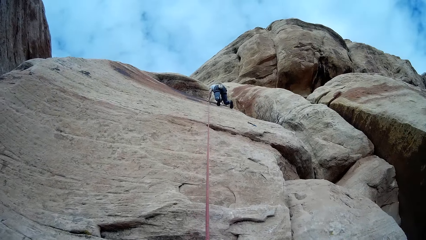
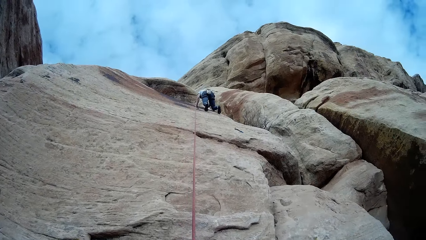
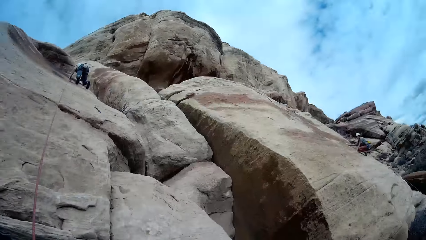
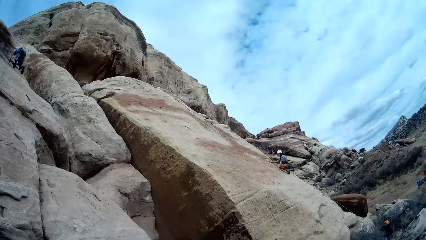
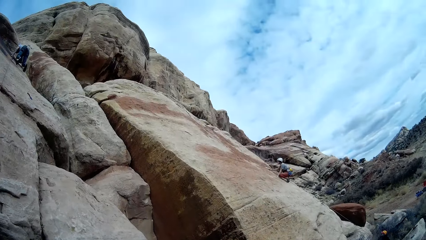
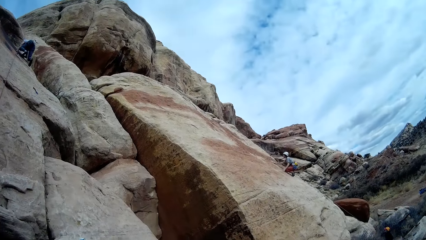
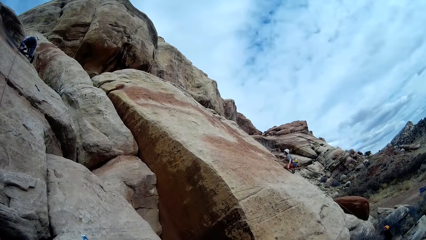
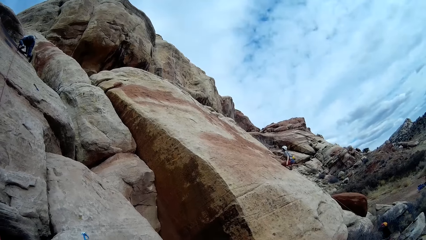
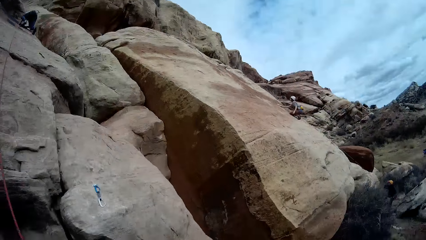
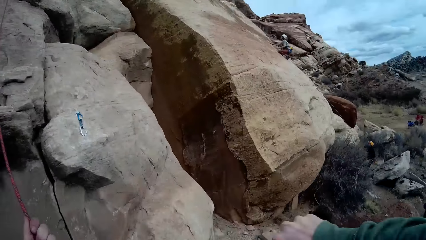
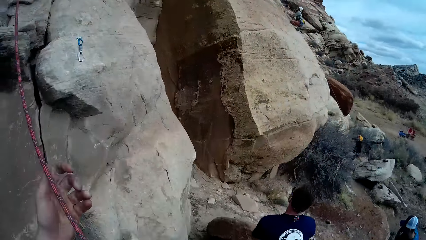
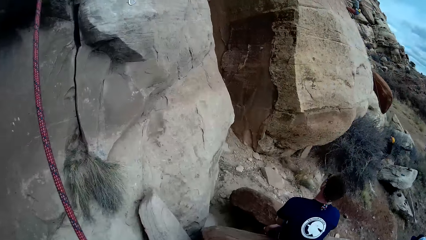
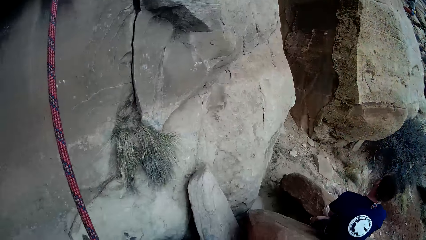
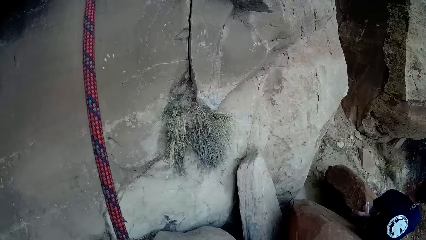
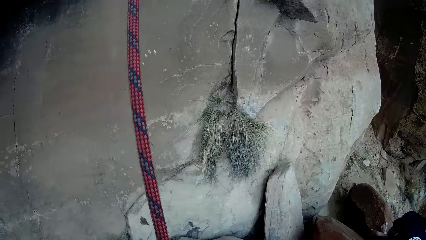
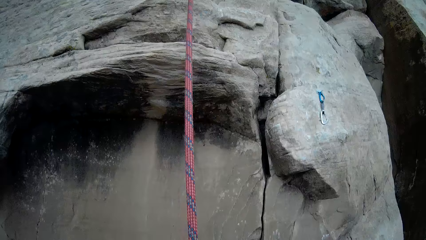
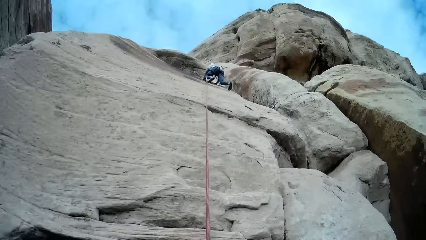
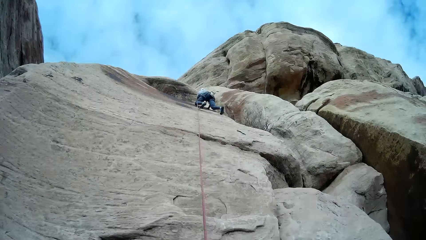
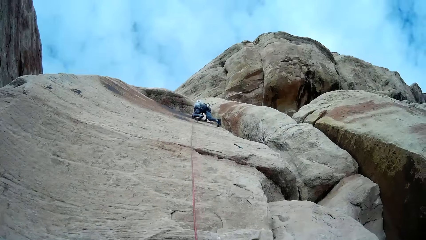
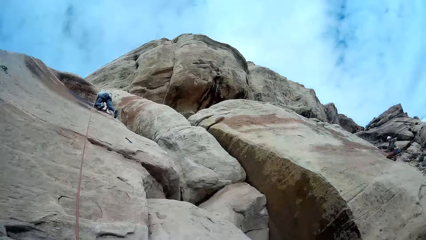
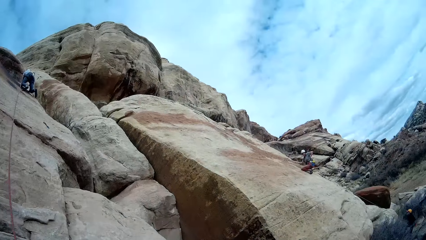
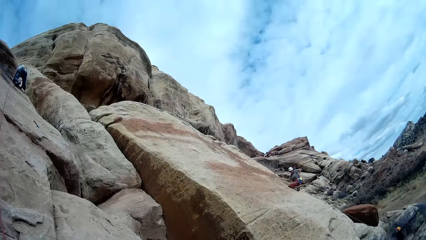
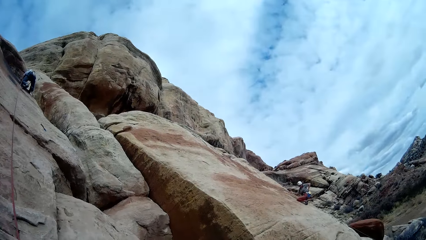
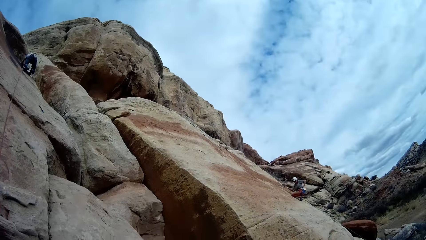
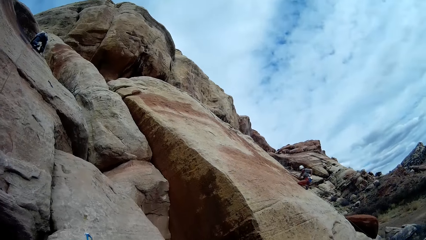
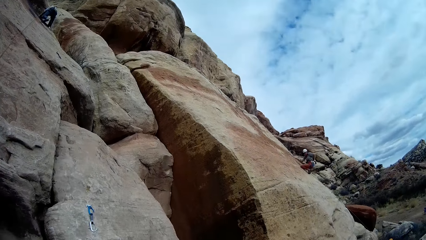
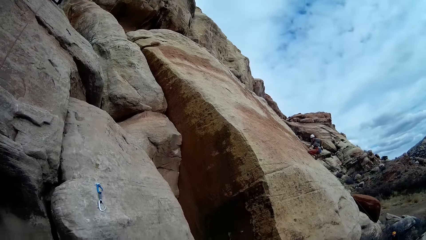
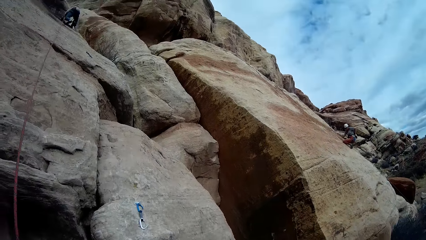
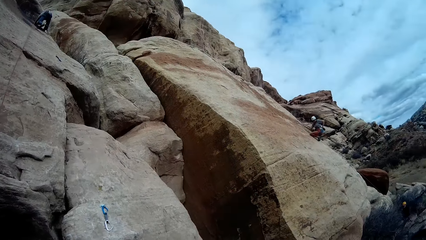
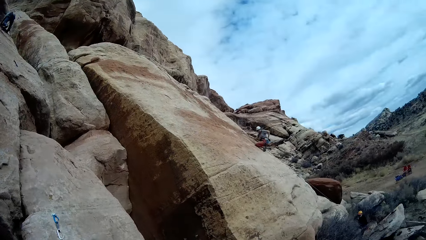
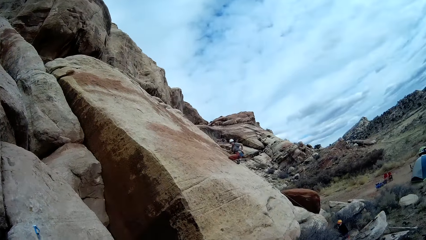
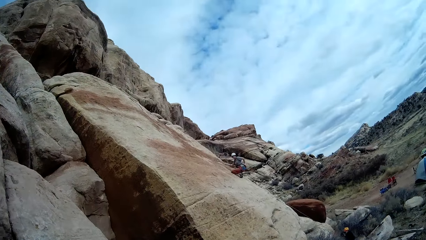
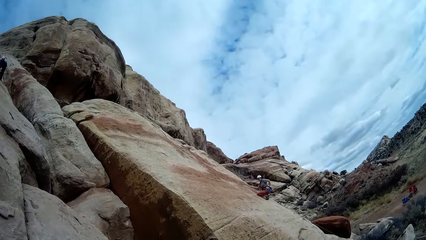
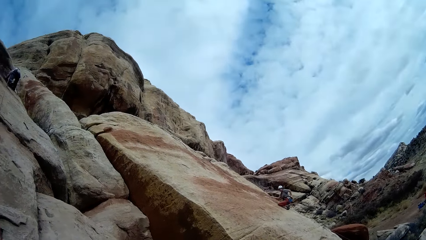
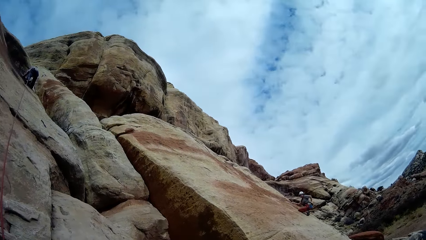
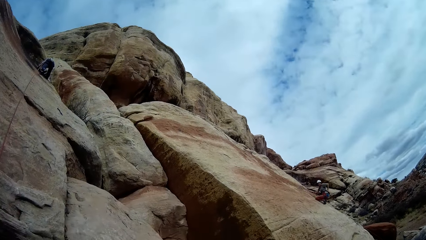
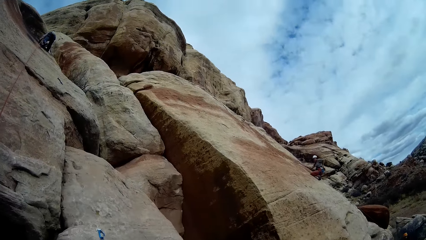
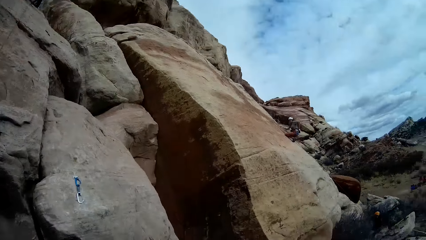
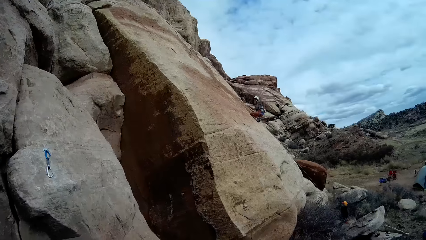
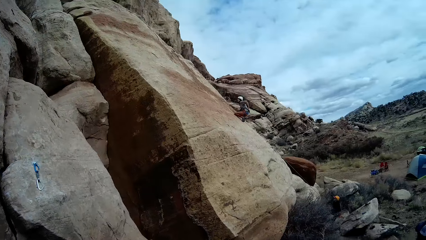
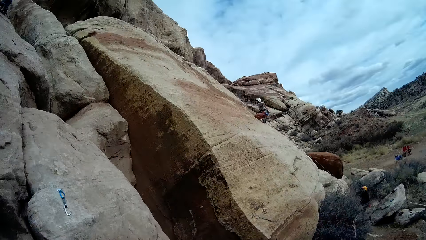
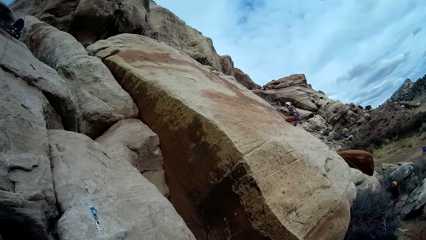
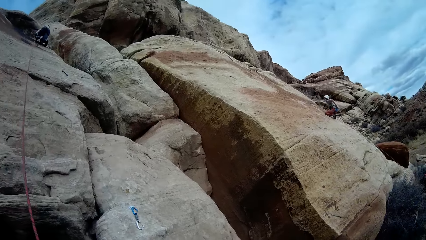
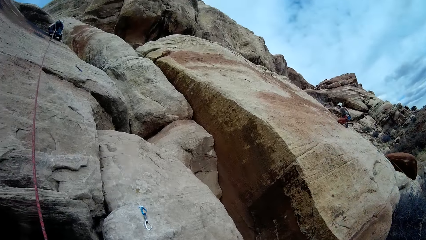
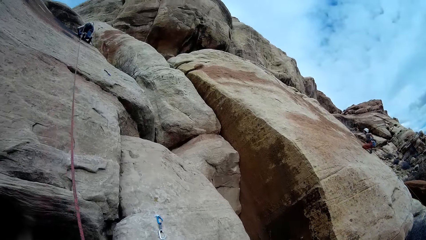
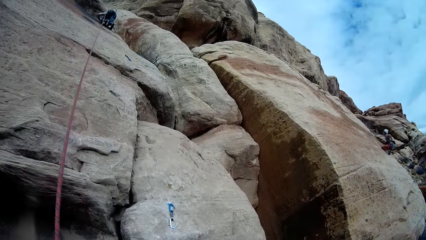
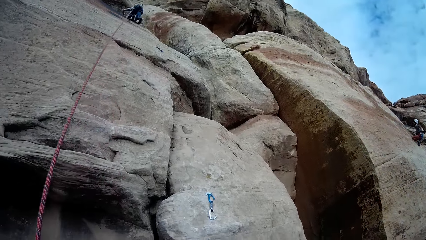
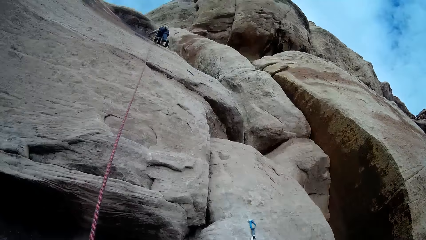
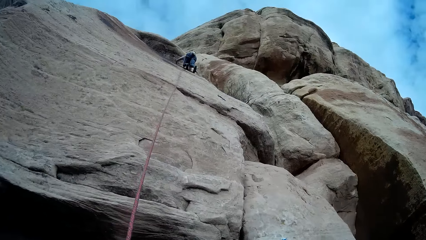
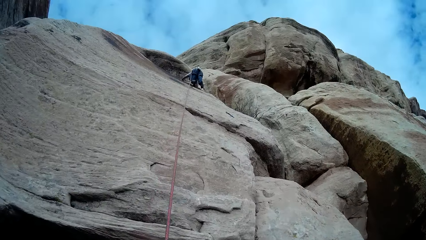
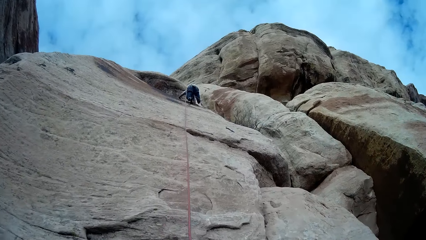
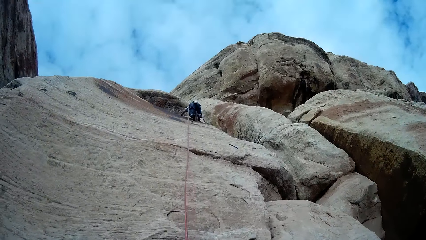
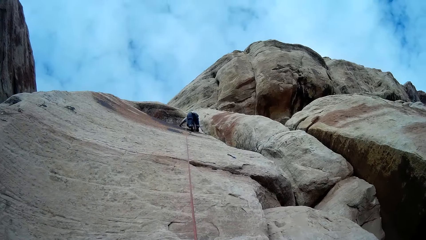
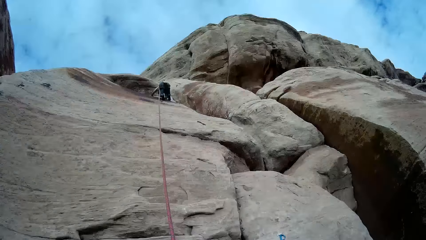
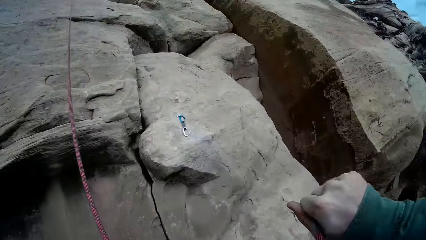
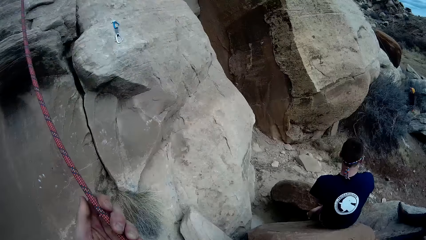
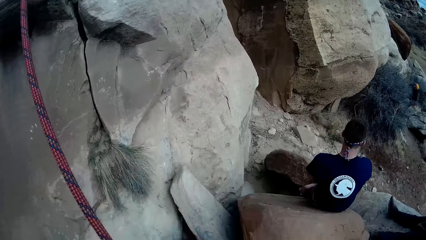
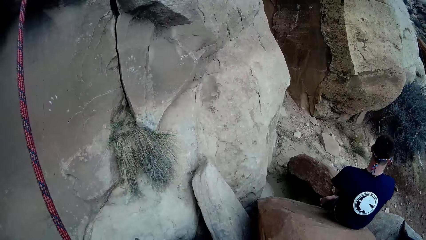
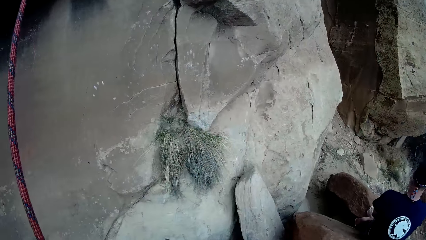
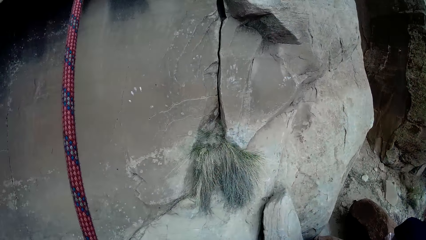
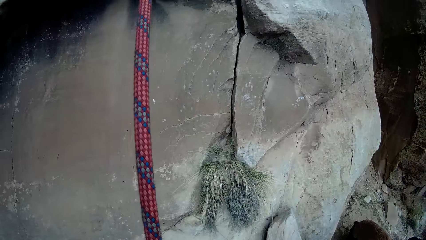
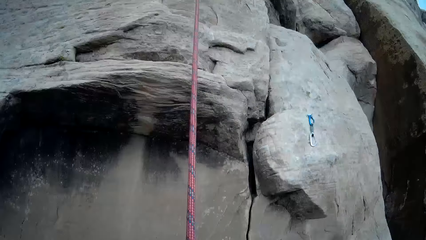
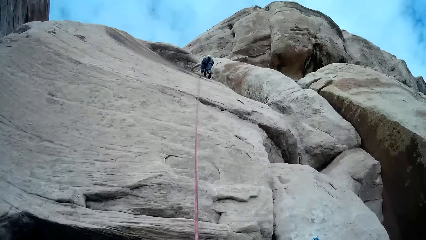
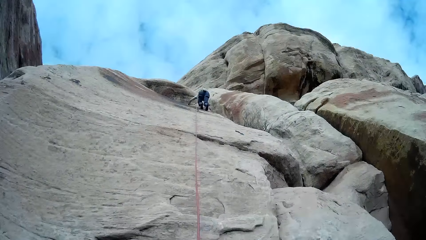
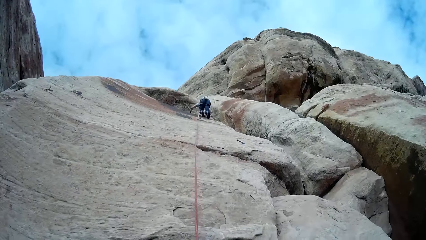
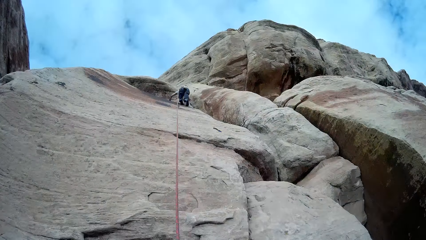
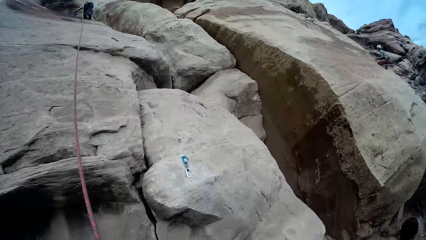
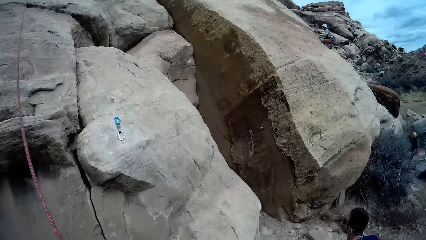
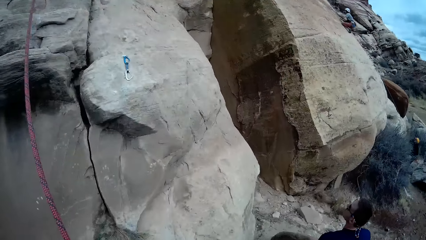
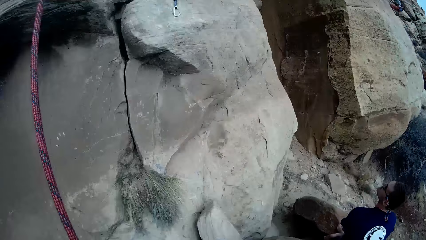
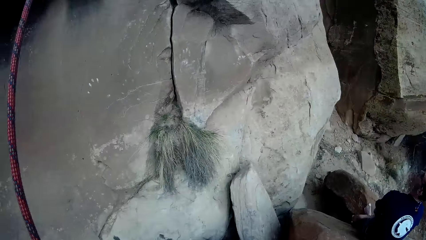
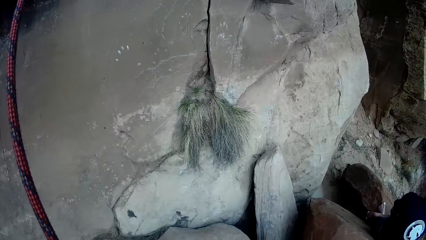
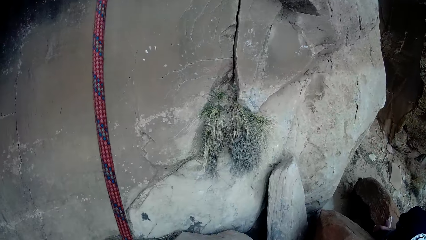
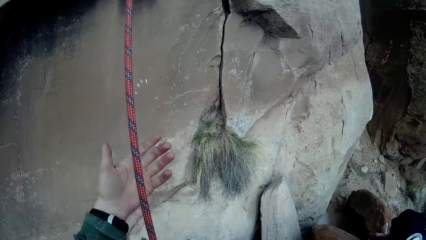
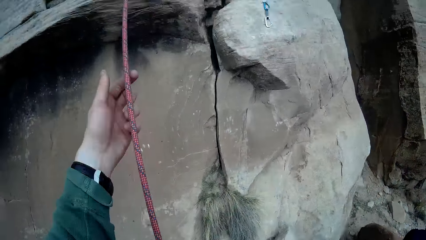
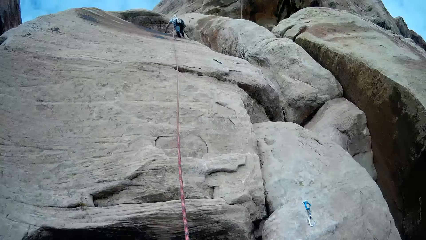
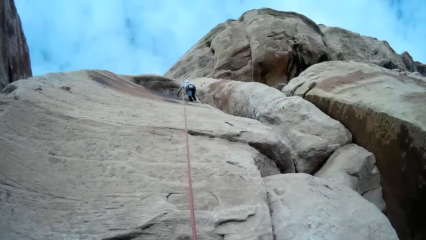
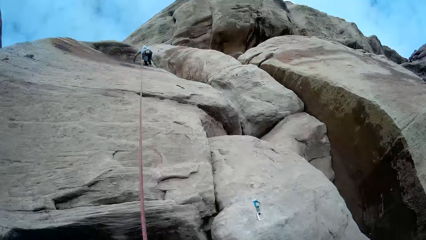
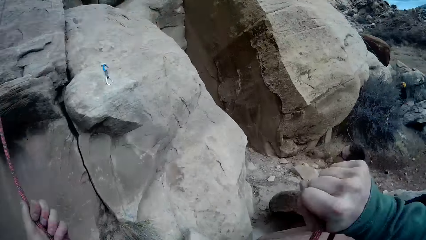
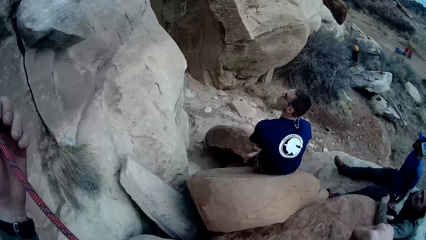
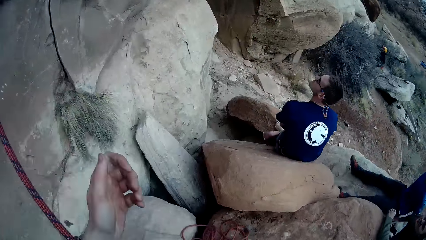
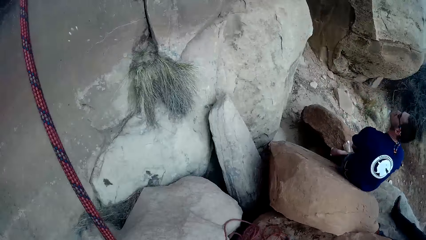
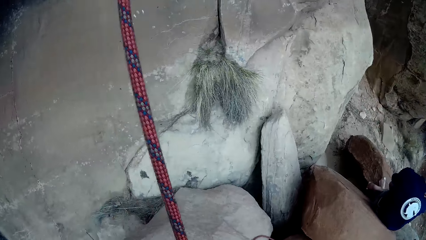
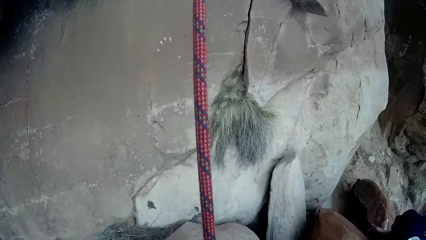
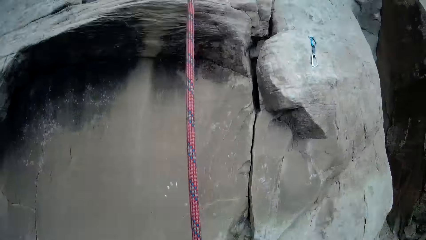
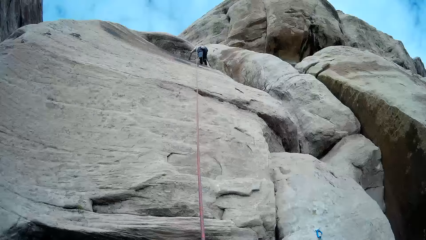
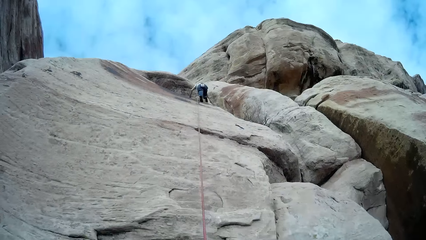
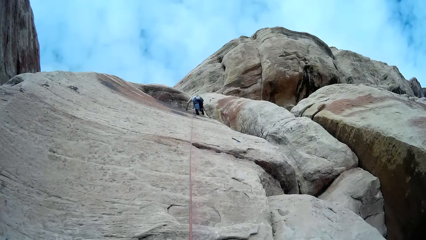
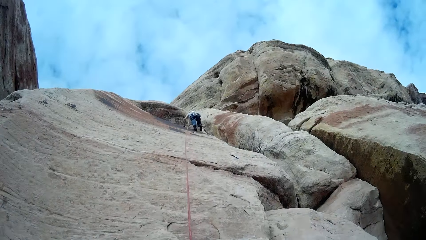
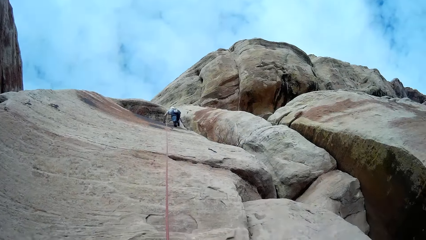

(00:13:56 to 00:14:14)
A man pulls the rope. A person touches his leg. The person holds the rock. The camera wearer removes a hand from the rope. The person touches the back. Another man climbs up the mountain. The camera wearer moves a hand. They tie the rope around with both hands. They pull the rope.
